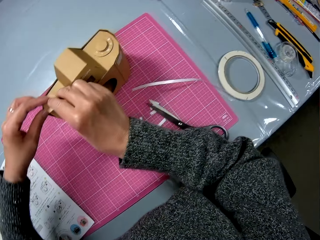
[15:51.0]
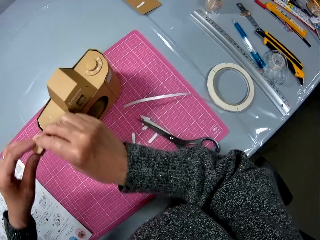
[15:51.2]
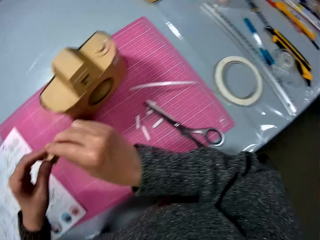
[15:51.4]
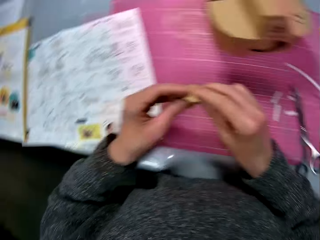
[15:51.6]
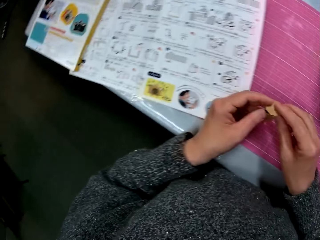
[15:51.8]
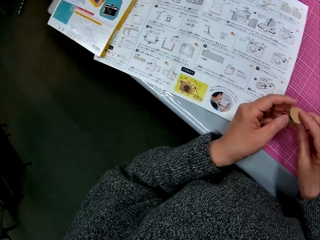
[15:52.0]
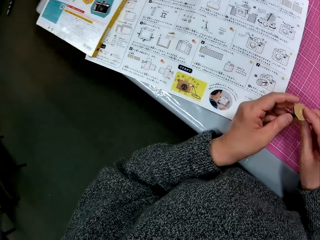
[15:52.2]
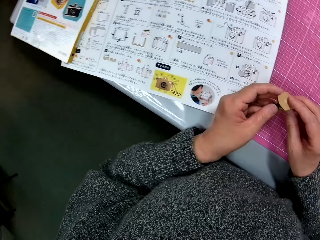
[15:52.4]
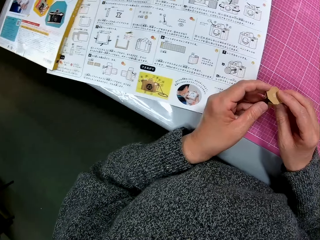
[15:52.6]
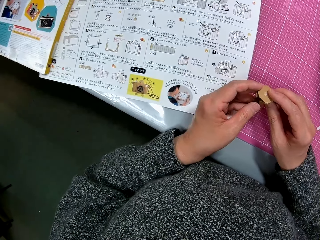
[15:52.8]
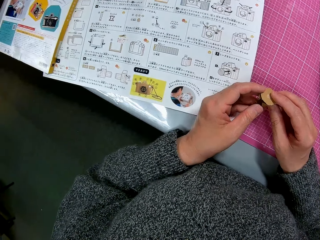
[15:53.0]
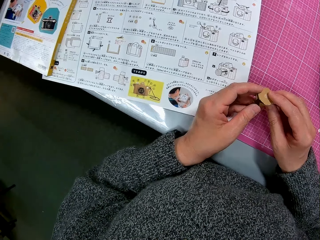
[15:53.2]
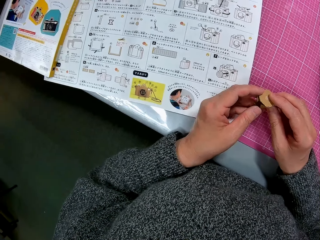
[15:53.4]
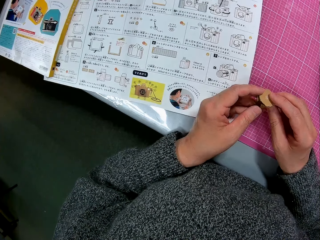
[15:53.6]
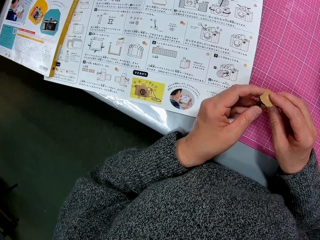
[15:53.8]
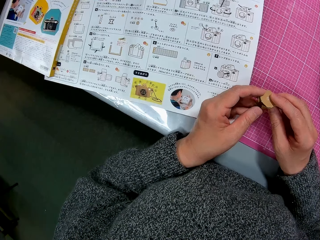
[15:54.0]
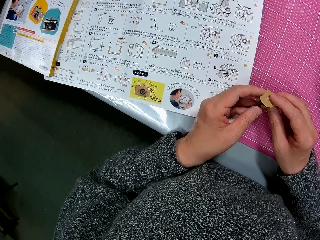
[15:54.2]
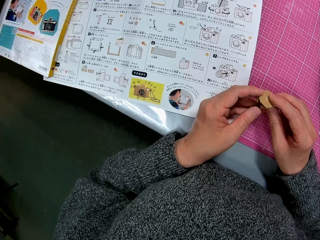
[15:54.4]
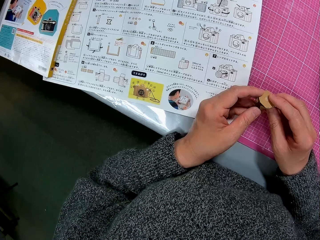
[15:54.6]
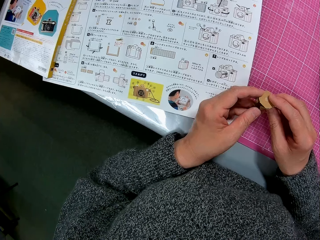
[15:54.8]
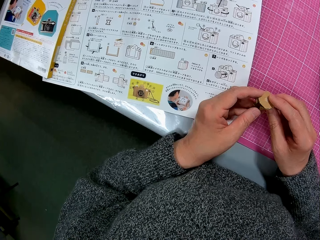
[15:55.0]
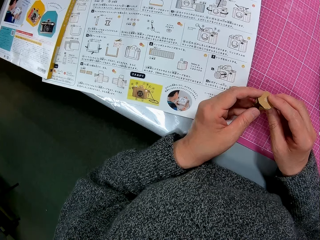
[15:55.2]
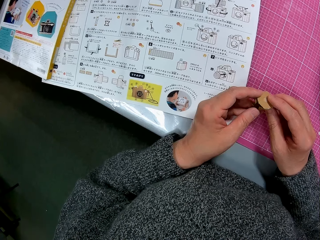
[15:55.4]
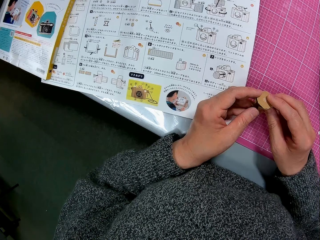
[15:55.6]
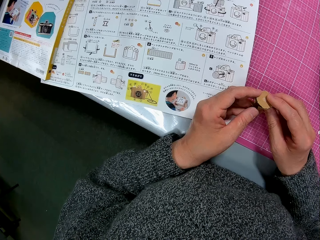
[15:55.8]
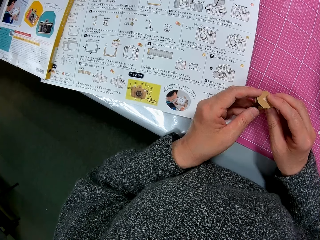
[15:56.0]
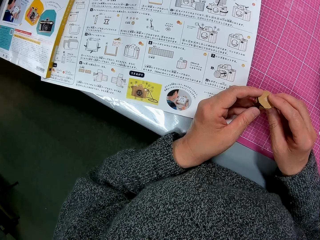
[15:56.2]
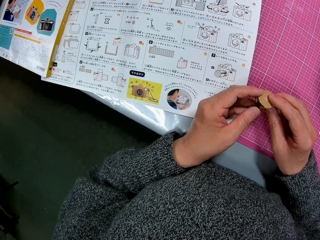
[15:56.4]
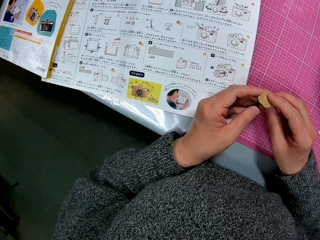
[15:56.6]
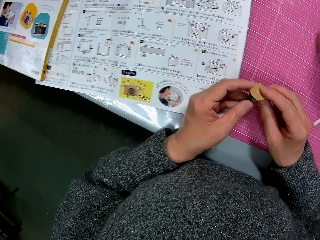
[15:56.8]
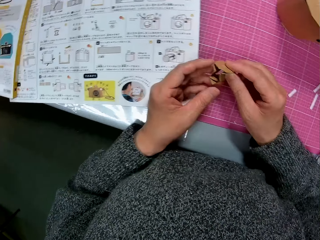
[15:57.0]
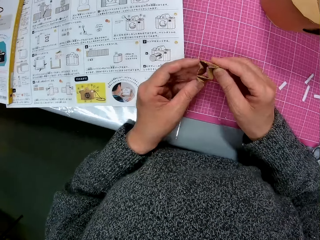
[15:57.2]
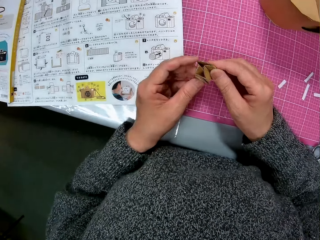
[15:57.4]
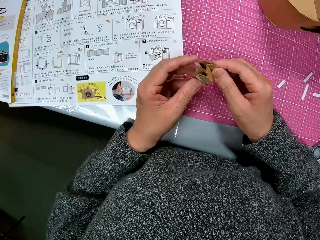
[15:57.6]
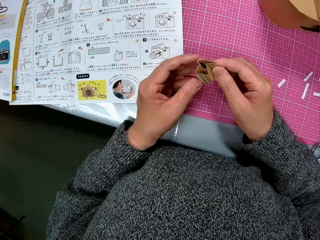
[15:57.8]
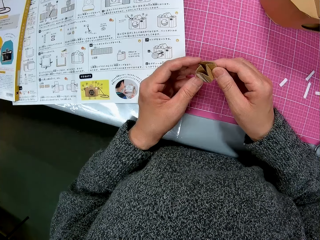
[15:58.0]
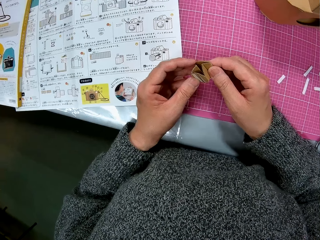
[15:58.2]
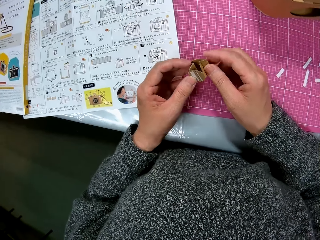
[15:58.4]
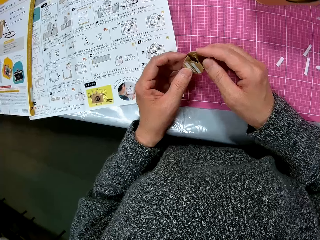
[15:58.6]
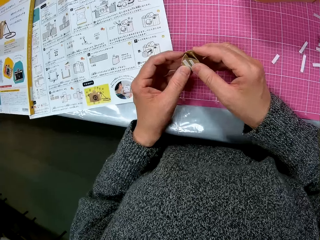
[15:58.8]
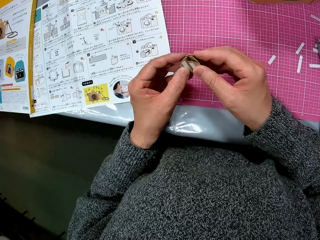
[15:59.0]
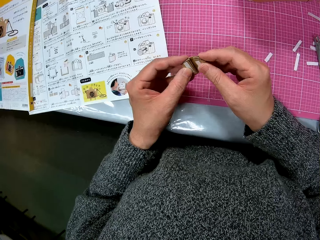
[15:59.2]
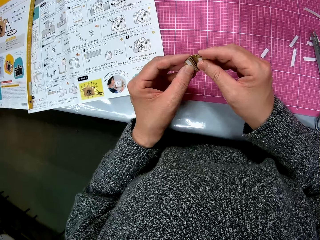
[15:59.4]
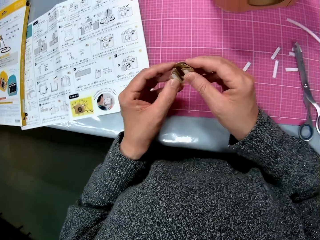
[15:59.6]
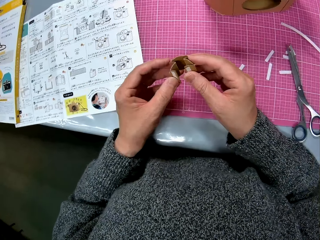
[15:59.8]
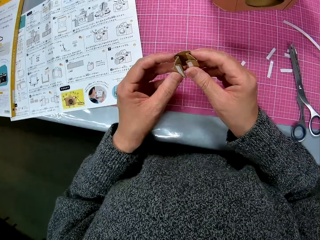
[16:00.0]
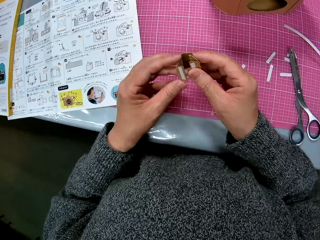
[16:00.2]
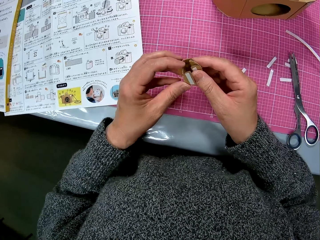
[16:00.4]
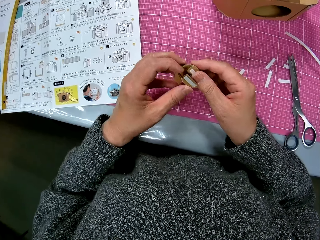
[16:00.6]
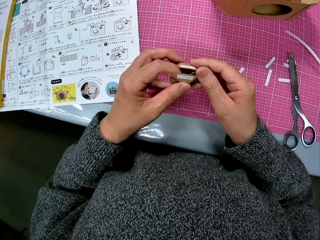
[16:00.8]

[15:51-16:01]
The camera wearer removes the piece of cardboard from the cardboard camera model. They glance at the instruction manual. They fold craft material. They fold the piece of cardboard.

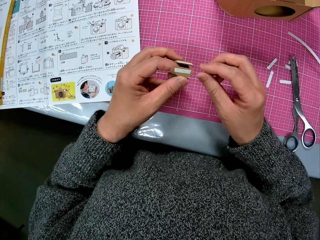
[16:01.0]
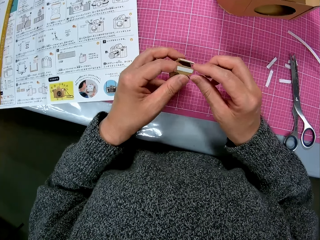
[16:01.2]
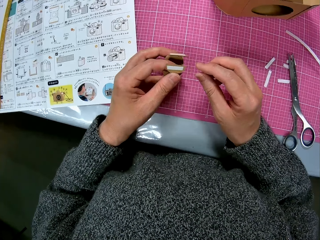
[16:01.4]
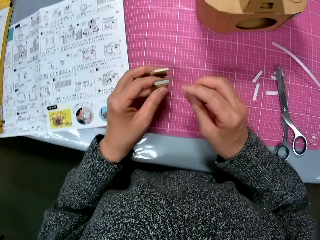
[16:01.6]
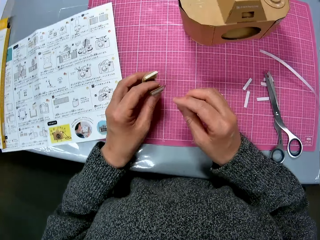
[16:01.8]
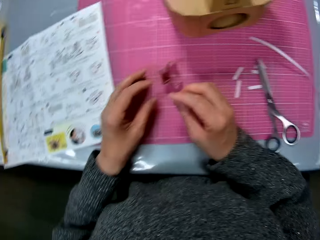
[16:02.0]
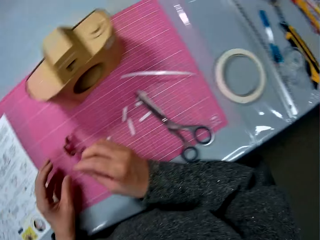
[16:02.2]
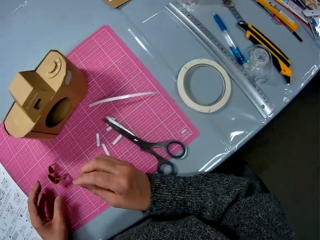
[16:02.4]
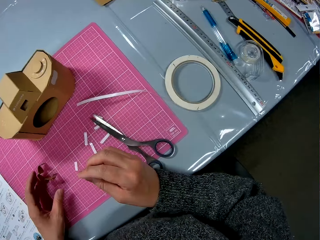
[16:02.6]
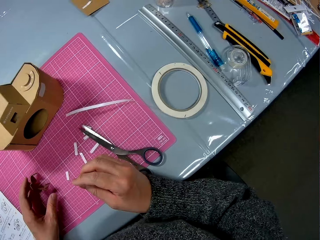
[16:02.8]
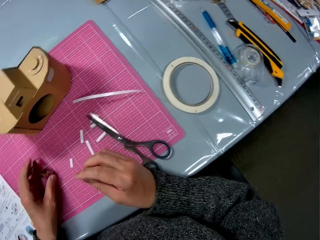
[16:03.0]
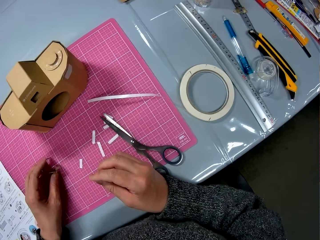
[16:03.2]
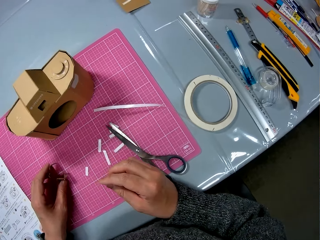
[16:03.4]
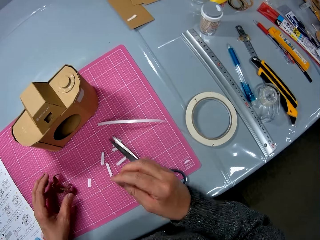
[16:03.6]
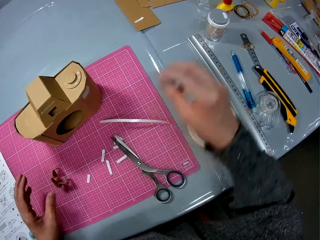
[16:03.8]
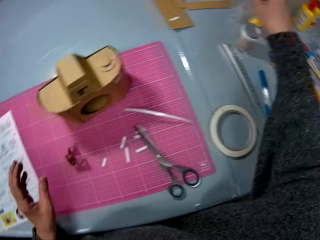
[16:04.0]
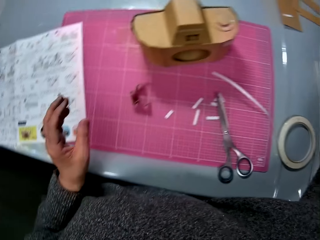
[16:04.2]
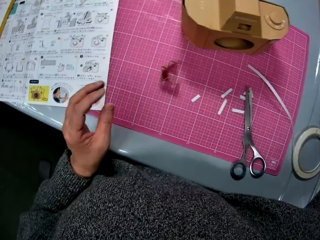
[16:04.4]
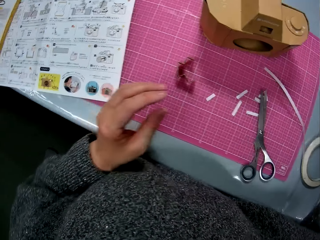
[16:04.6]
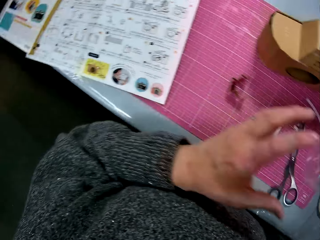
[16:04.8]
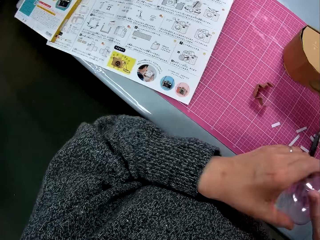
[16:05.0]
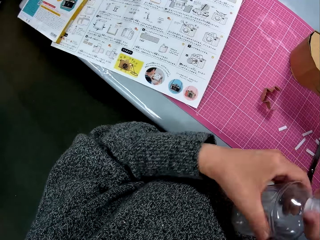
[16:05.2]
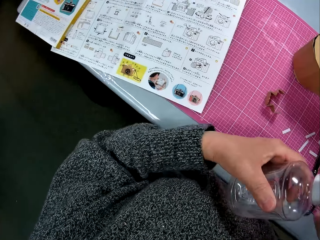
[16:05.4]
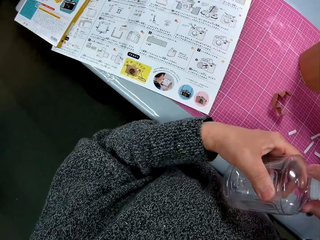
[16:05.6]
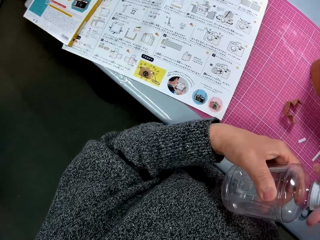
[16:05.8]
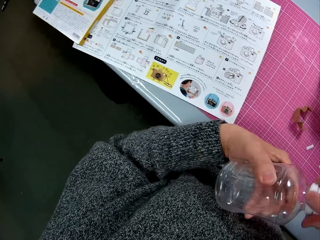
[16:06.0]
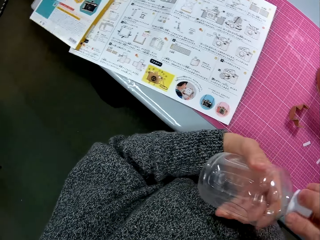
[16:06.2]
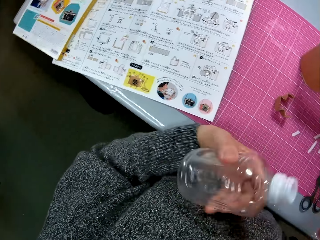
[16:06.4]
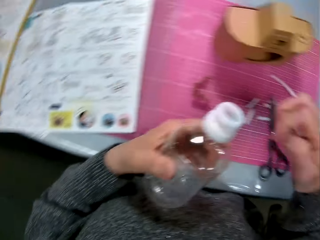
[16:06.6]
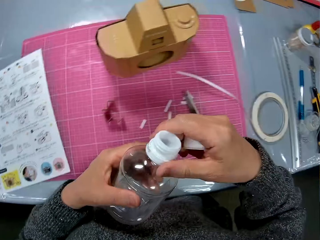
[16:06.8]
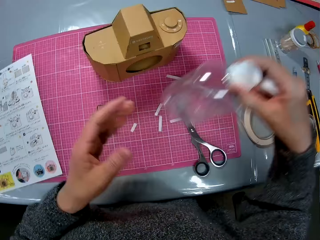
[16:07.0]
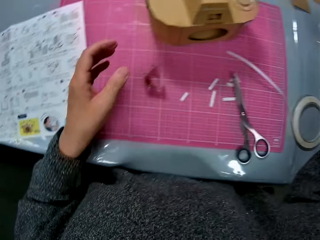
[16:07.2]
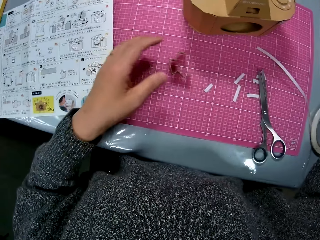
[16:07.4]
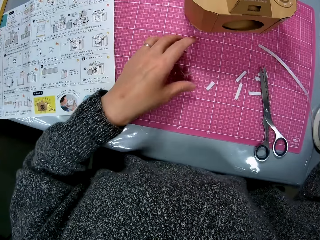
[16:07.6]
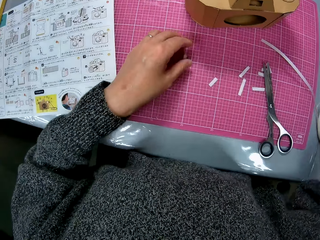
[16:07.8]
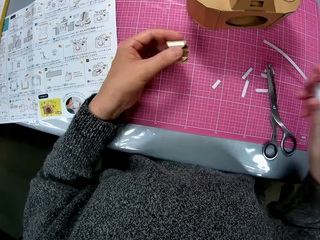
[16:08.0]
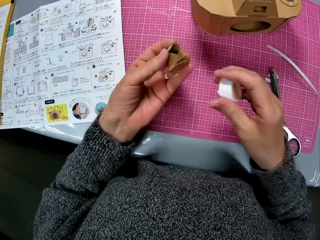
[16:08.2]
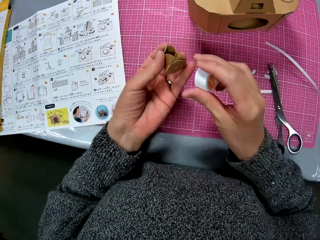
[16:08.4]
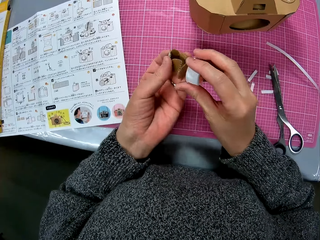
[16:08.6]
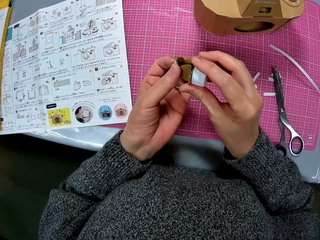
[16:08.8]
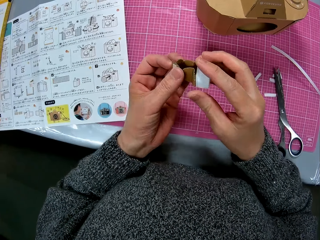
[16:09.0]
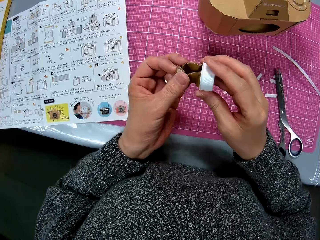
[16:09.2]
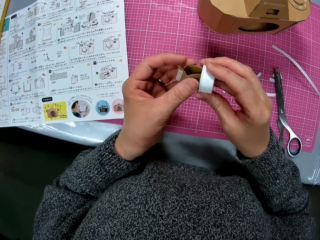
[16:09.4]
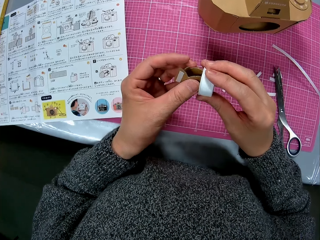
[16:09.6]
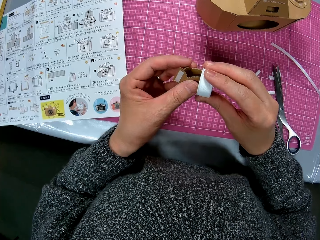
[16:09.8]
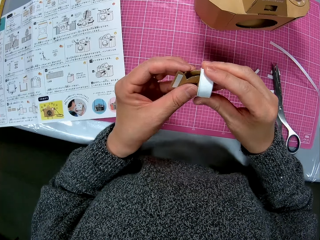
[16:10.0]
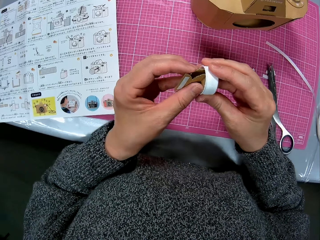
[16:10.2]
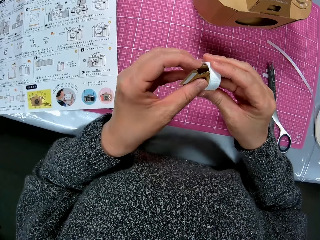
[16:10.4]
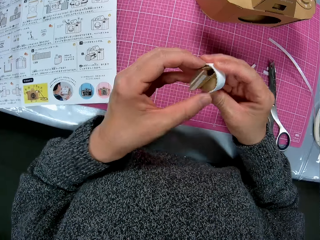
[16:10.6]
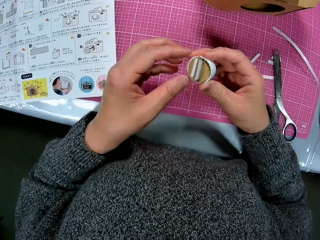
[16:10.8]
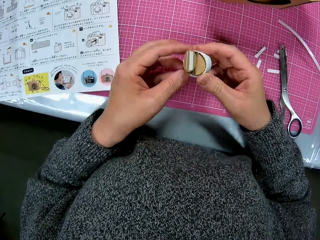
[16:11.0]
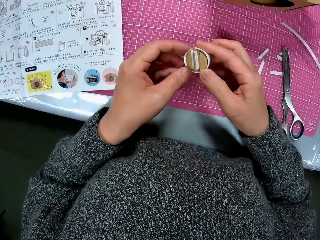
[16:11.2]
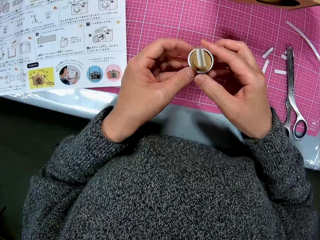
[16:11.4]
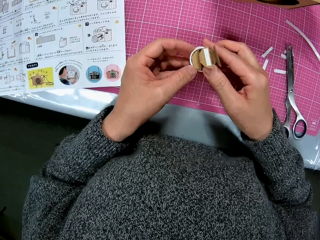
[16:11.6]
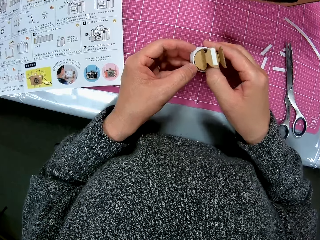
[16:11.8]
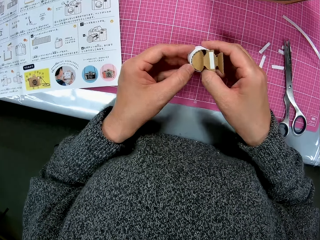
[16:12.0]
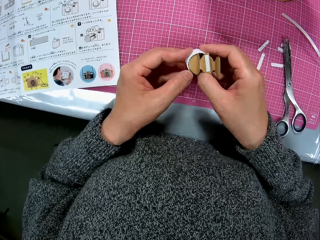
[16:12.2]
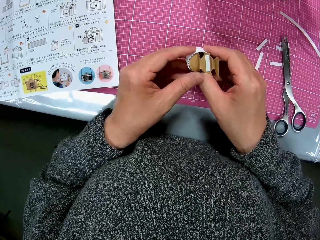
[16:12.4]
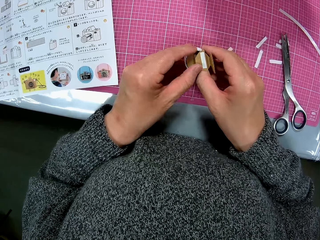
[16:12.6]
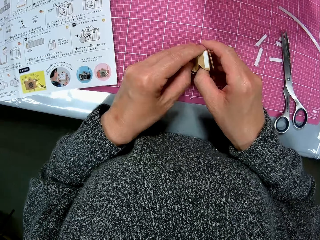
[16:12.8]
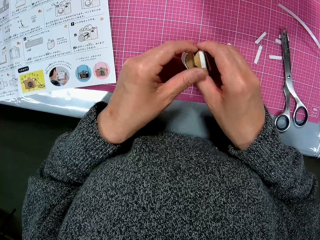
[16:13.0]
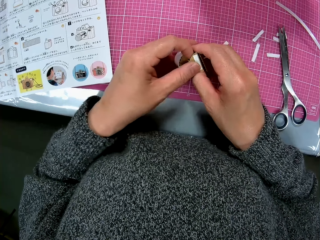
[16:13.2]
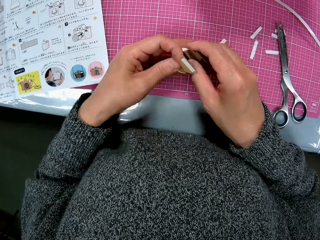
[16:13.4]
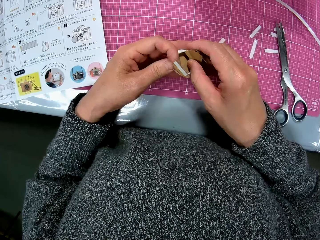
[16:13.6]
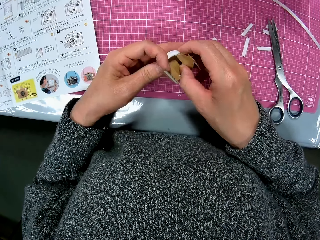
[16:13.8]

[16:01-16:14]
The camera wearer drops the piece of cardboard on the cutting sheet. He picks up a bottle from the table. He turns the cover of the bottle. He removes the cover from the bottle. He places the bottle on the table. He picks up the piece of cardboard from the cutting sheet with his left hand. He puts the piece of cardboard in the bottle cover. He connects craft material with the bottle top.
